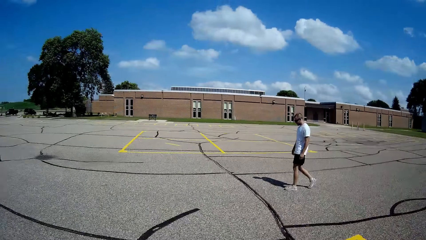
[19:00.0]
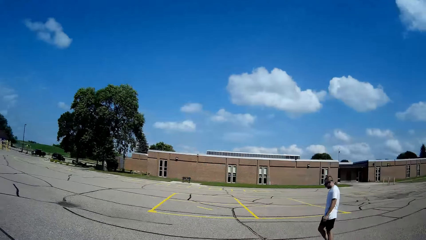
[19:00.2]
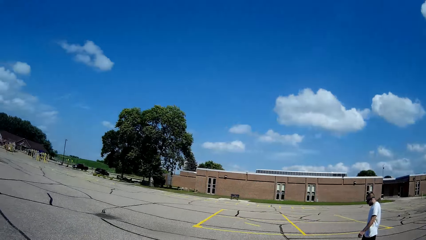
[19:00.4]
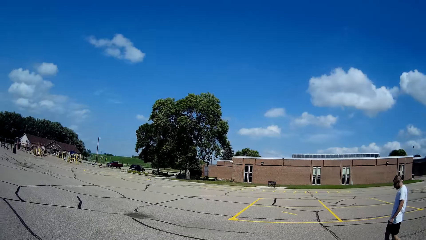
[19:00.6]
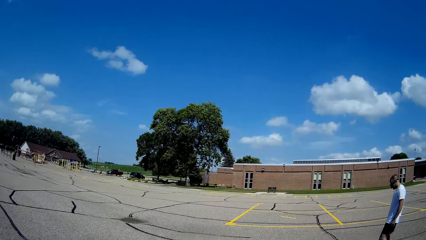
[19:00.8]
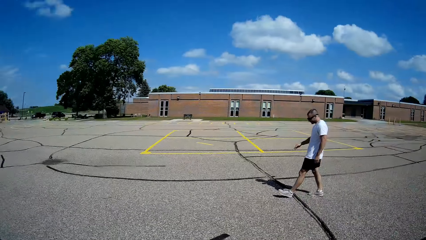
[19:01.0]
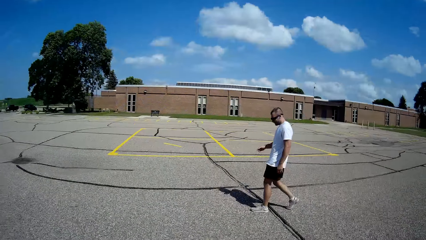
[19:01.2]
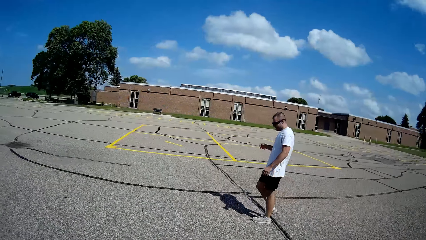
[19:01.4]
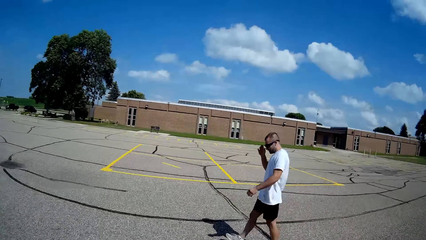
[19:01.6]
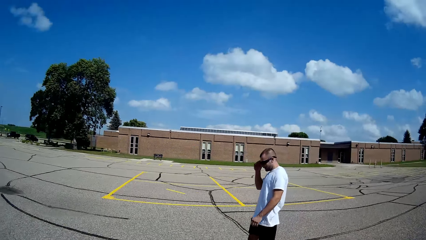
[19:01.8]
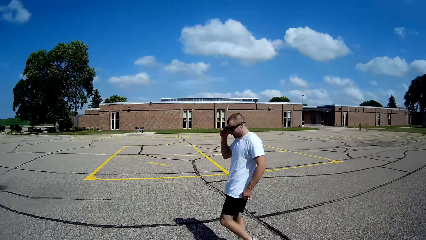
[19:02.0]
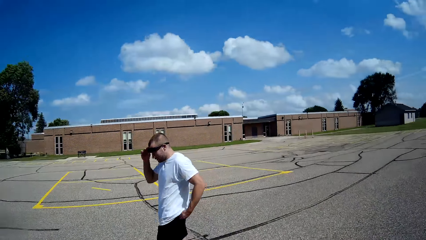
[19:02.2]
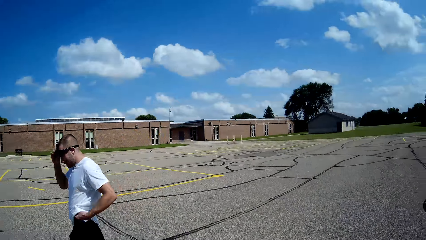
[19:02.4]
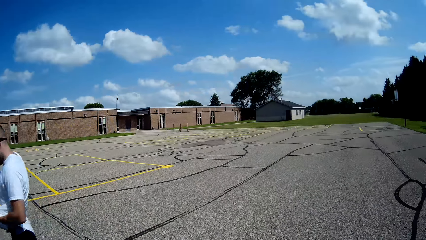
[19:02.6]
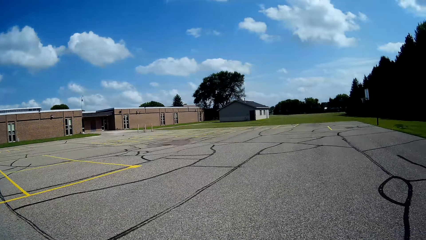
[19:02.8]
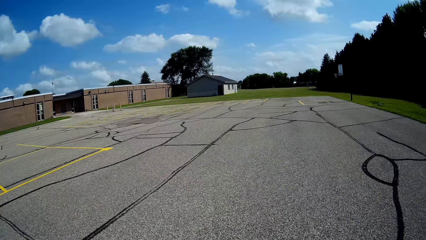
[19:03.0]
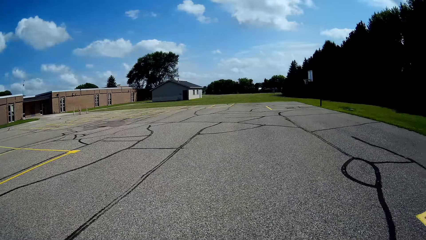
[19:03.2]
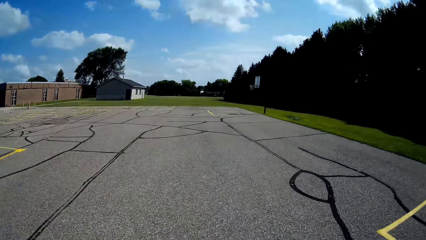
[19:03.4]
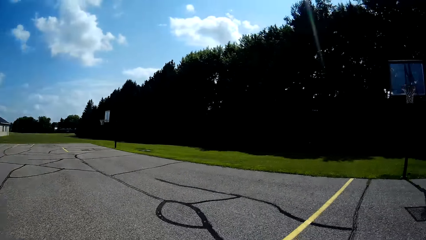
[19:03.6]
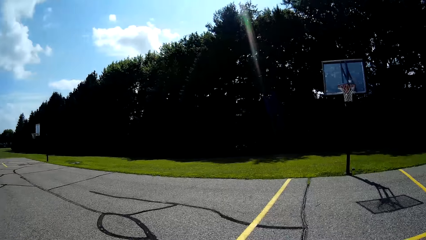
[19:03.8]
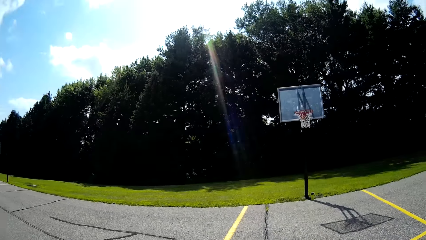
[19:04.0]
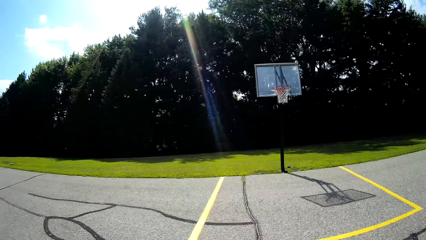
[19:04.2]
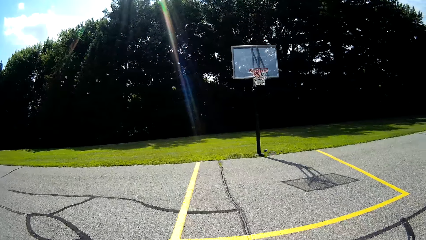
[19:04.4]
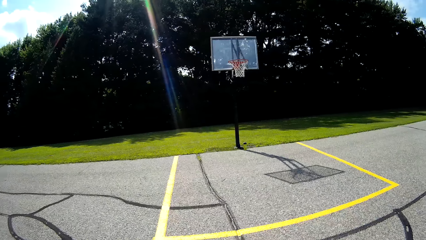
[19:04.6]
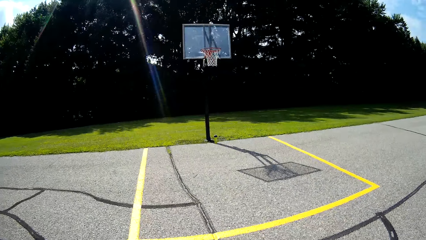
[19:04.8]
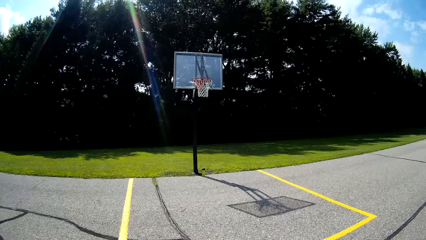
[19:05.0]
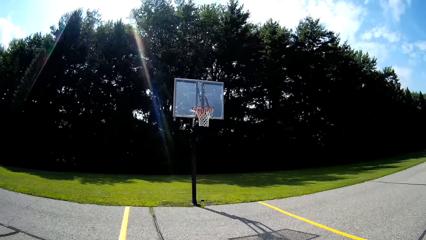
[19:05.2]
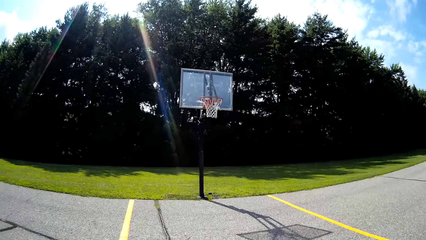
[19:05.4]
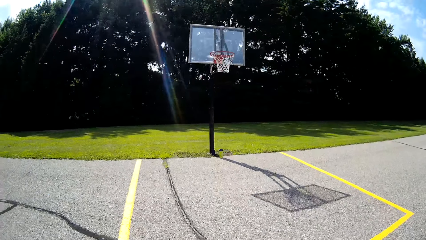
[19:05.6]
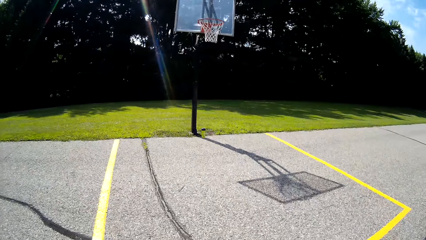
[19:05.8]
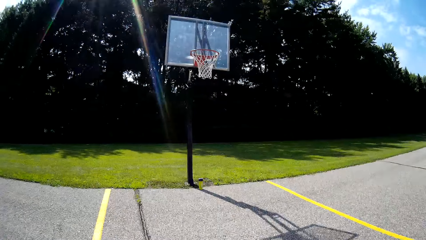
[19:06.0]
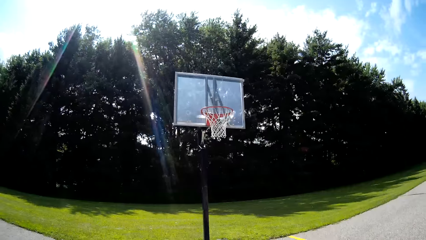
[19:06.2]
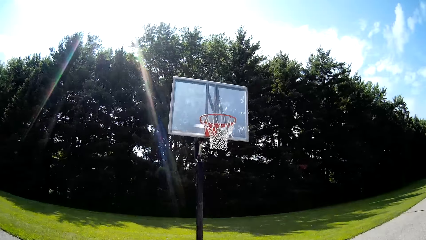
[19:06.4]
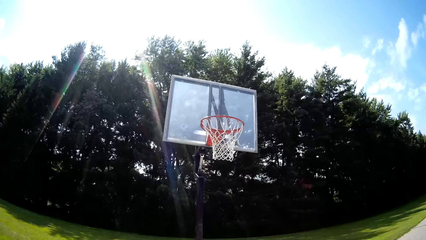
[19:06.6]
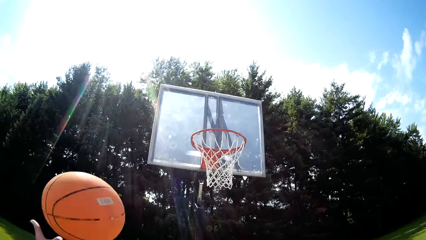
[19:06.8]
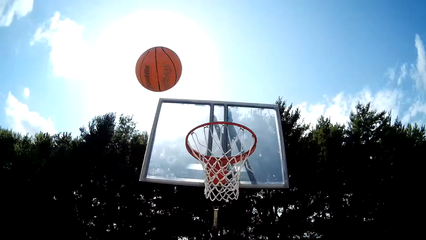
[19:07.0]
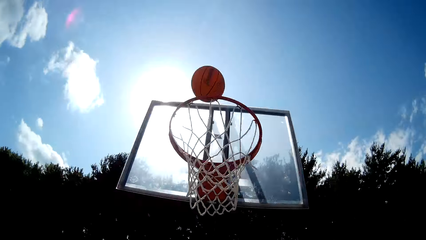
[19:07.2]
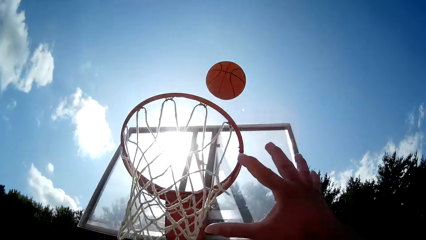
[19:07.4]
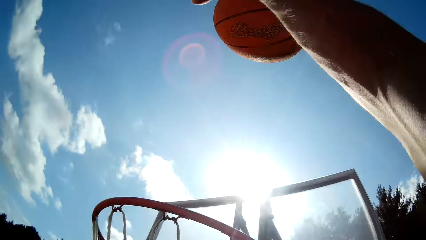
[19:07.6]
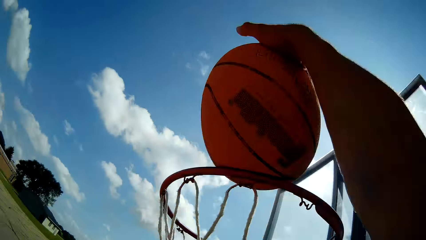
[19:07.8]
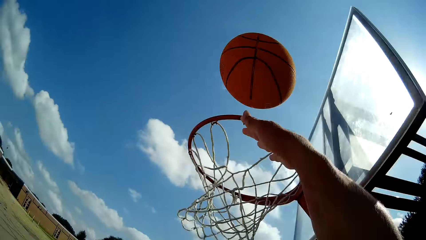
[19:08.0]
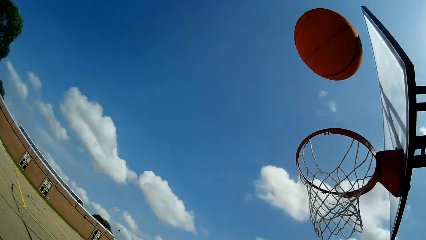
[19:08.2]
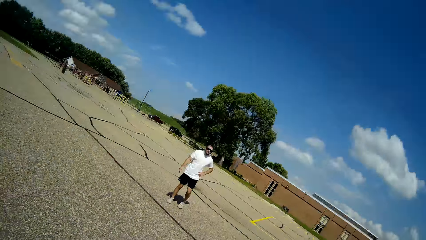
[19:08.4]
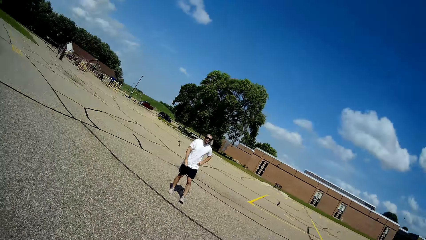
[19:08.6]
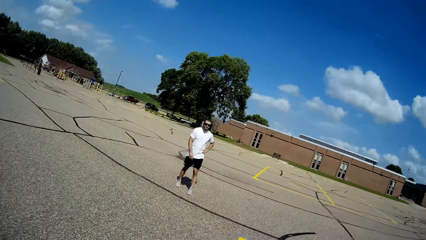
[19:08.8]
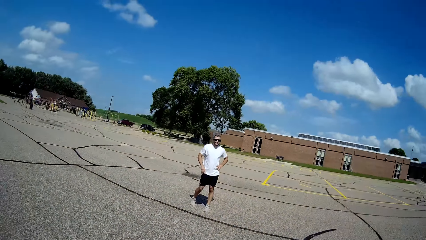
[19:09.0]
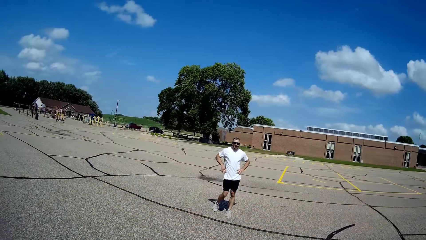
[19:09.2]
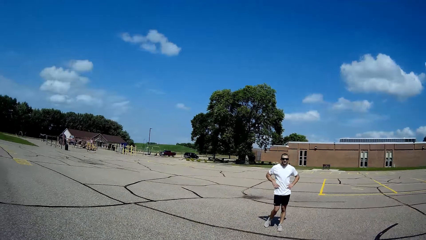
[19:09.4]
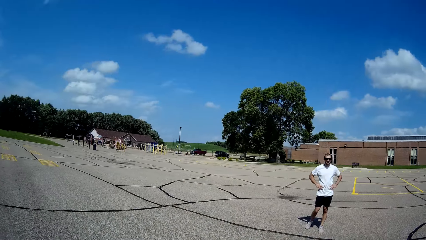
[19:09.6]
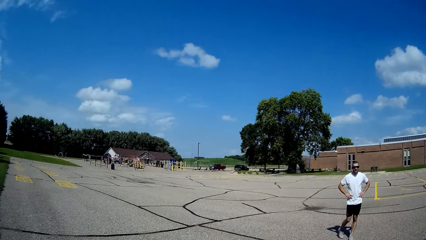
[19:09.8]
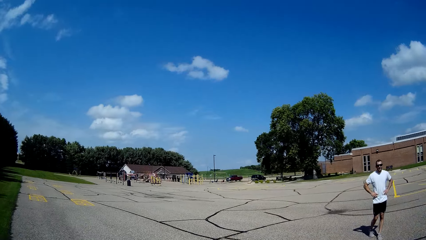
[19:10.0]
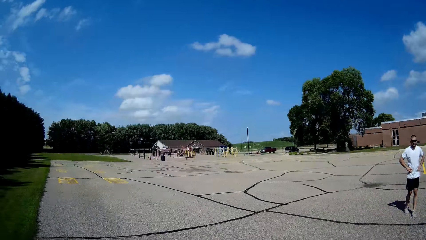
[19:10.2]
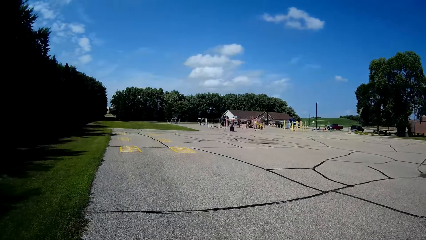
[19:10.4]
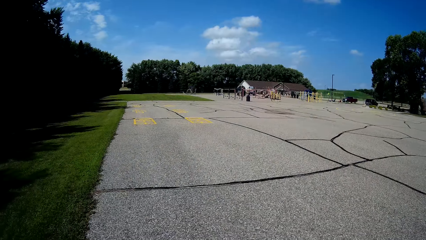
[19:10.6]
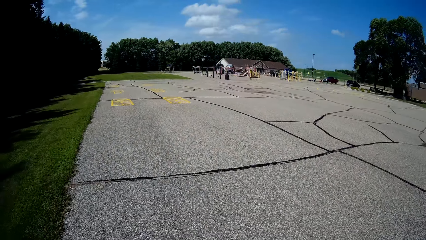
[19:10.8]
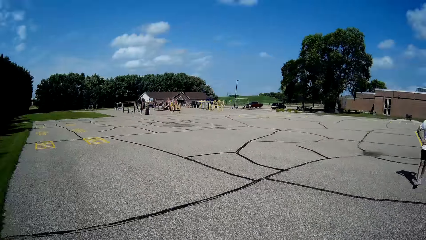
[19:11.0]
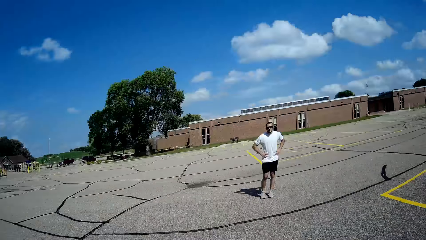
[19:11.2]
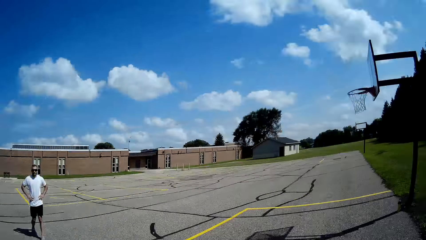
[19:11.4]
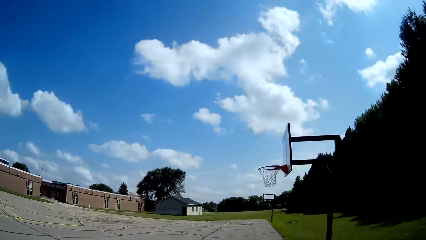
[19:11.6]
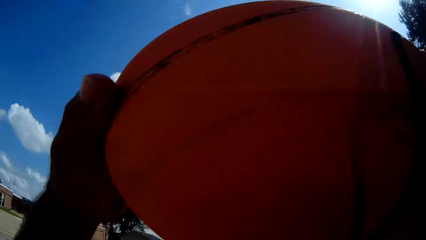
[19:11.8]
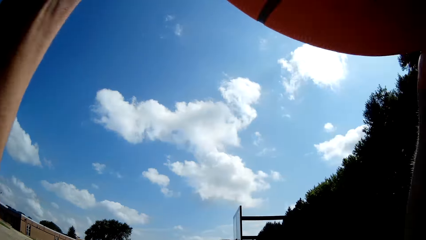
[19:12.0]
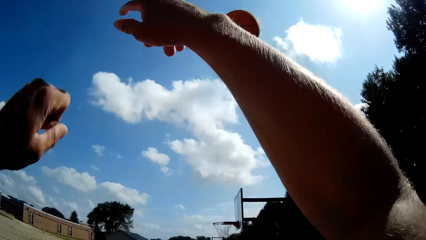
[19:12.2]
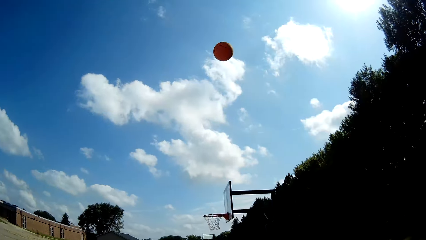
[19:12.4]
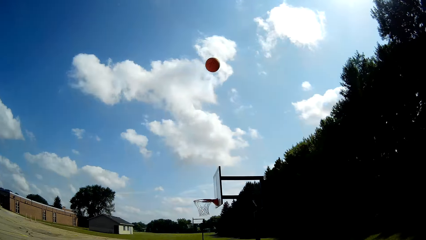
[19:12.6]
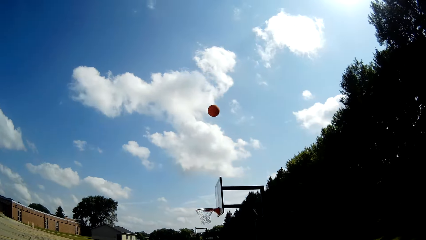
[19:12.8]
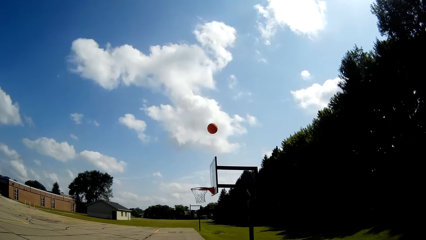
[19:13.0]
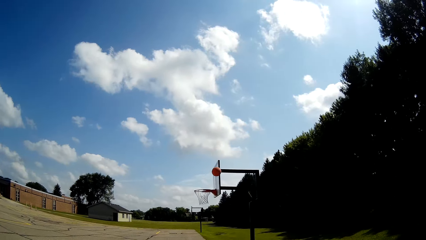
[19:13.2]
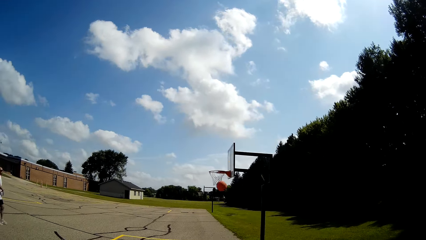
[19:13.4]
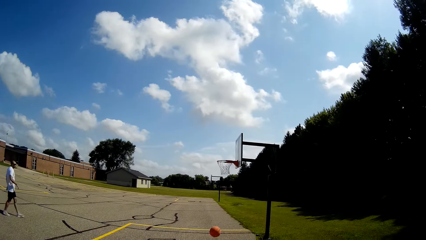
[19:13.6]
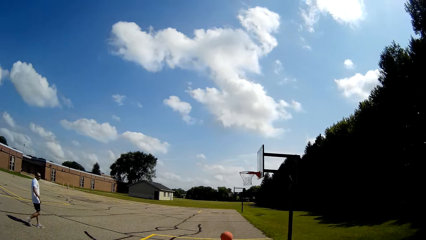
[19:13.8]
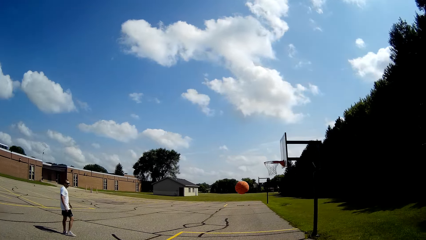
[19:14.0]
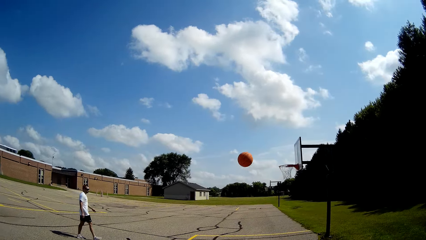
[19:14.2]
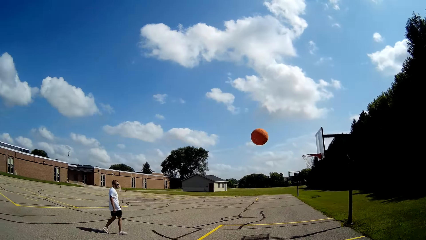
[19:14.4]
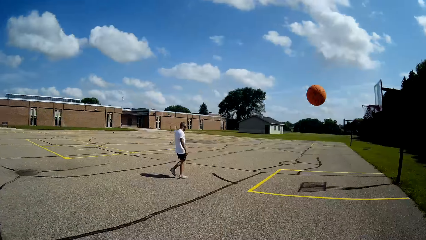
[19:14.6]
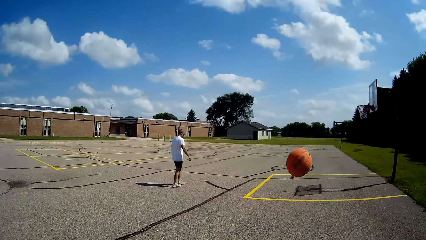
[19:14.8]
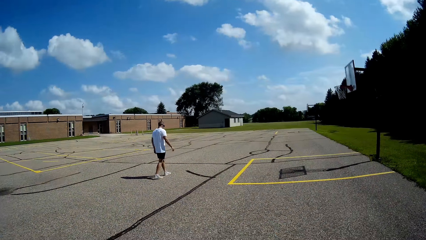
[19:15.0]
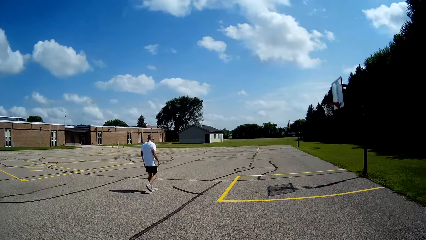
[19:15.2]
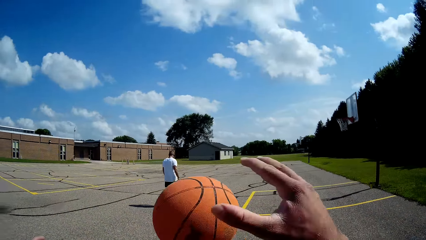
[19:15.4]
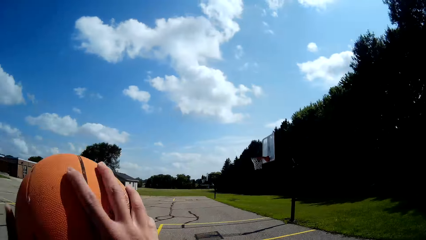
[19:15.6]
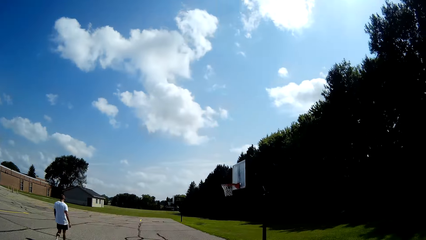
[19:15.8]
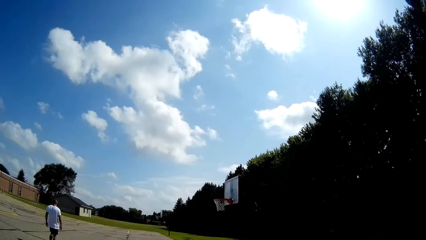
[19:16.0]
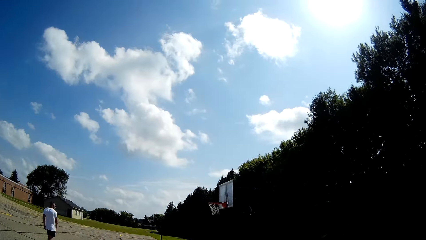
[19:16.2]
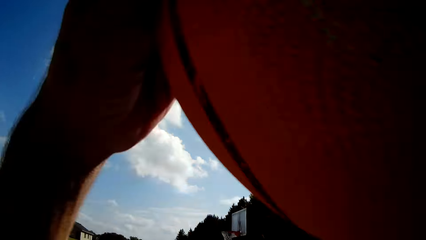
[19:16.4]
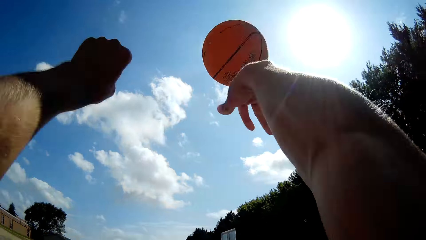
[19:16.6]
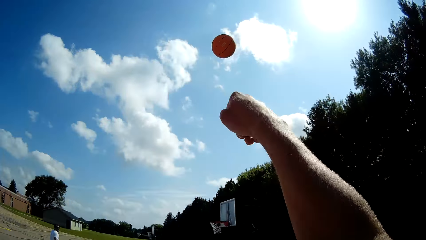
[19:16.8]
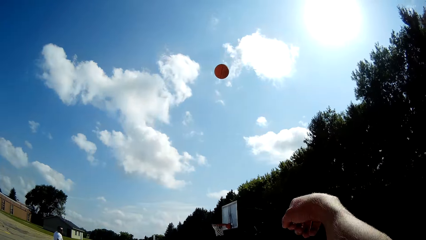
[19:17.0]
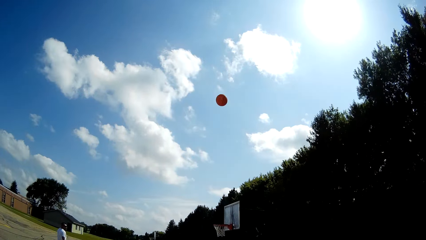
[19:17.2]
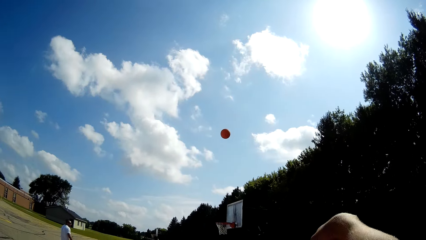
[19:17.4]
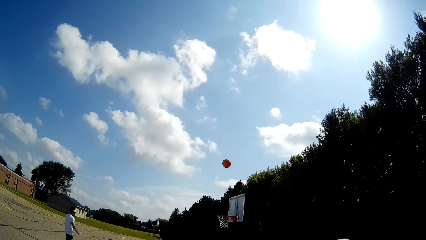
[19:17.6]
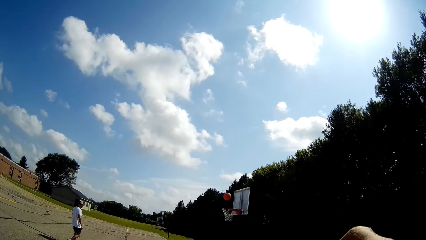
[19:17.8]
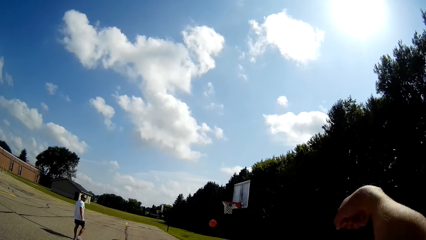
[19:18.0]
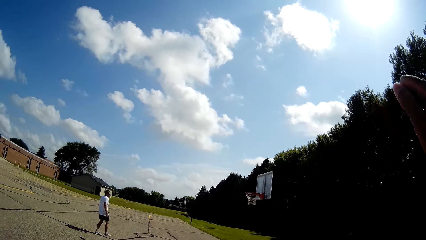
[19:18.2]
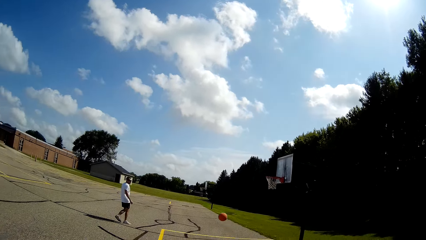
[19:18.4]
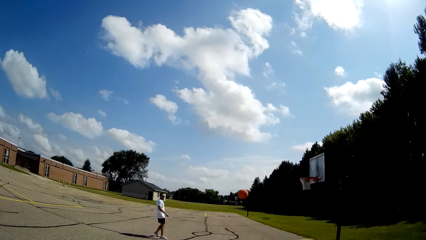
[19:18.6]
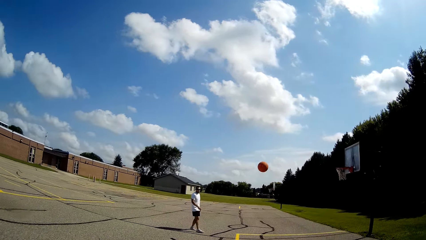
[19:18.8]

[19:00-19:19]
The camera wearer looks at a person. They hit the ball on the ground. They bob the ball on the ground. They throw the ball in the basket or net. They catch the ball and hold the ball with the right hand. They throw the ball in the basket. They look at the person. They look at the playing ground. They hit the ball on the ground. They hold the ball with both hands. They throw the ball towards the basketball hoop. They look at the ball in the net. They catch the ball. They hold the ball with both hands. They throw the ball towards the basketball hoop. They look at the ball in the net.
